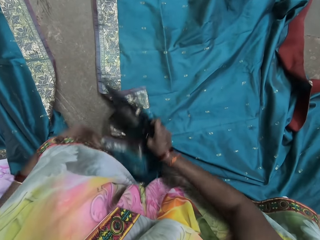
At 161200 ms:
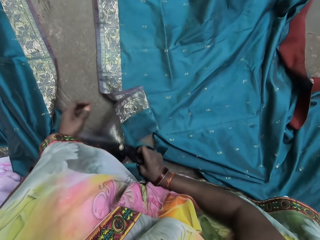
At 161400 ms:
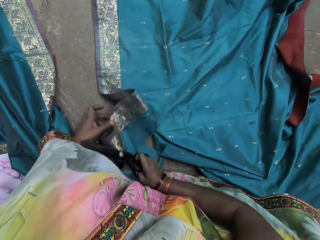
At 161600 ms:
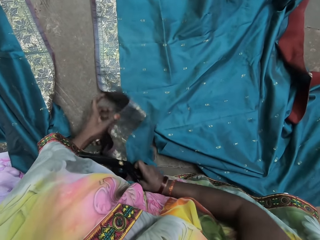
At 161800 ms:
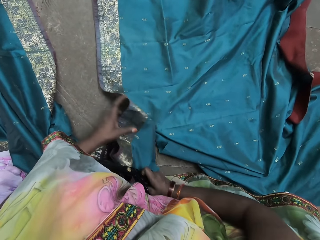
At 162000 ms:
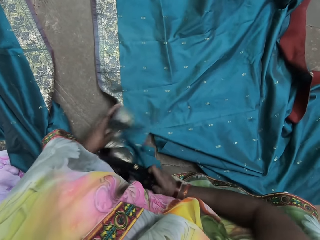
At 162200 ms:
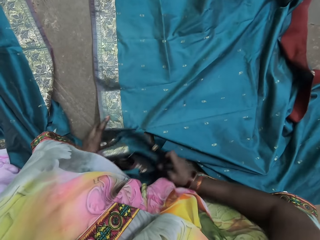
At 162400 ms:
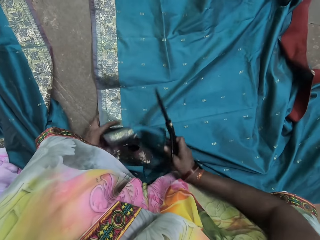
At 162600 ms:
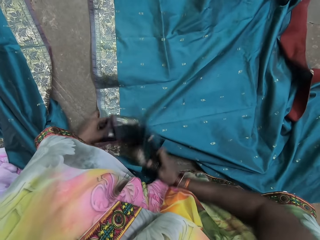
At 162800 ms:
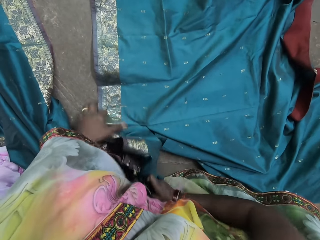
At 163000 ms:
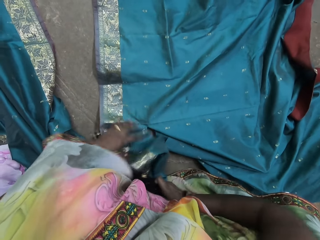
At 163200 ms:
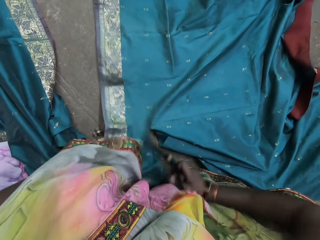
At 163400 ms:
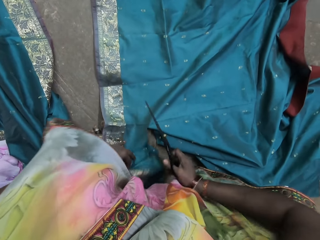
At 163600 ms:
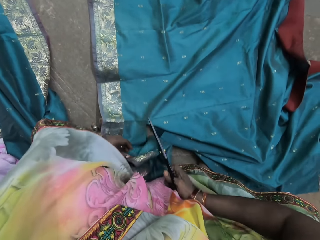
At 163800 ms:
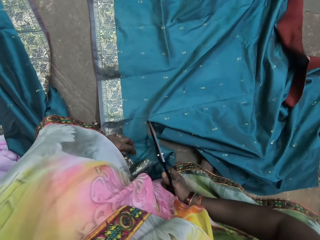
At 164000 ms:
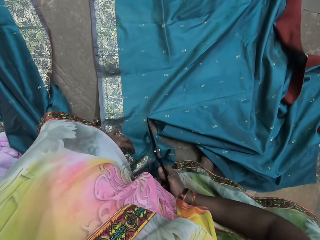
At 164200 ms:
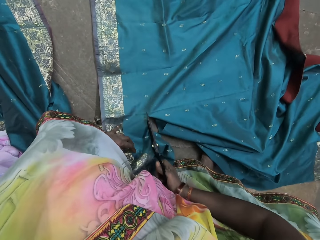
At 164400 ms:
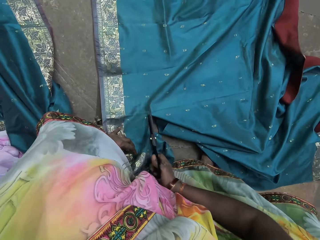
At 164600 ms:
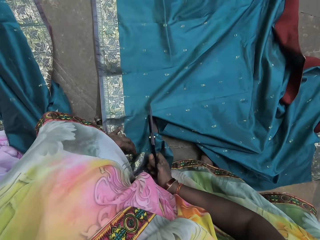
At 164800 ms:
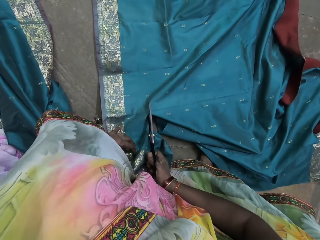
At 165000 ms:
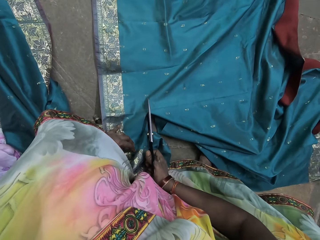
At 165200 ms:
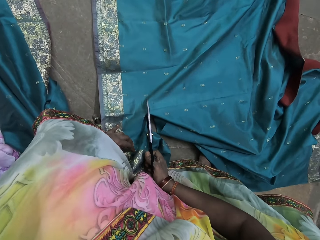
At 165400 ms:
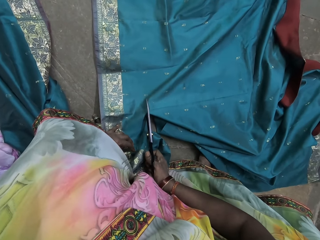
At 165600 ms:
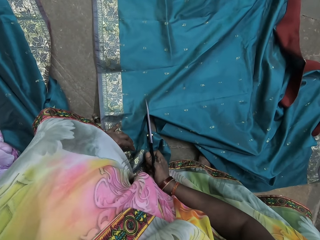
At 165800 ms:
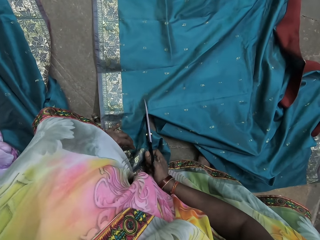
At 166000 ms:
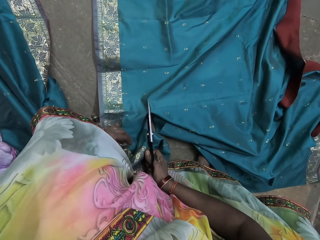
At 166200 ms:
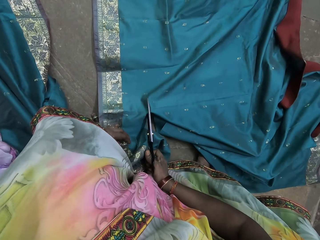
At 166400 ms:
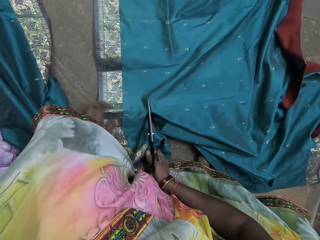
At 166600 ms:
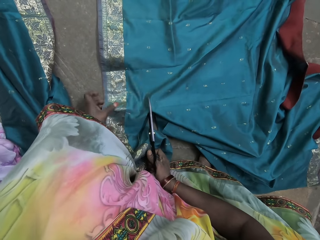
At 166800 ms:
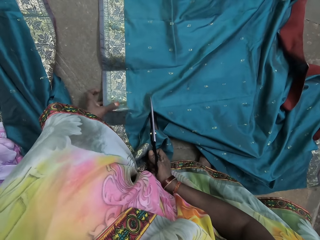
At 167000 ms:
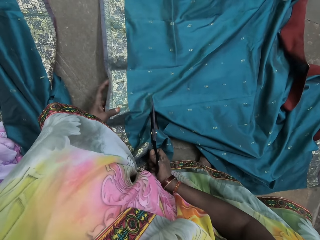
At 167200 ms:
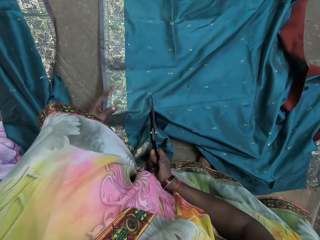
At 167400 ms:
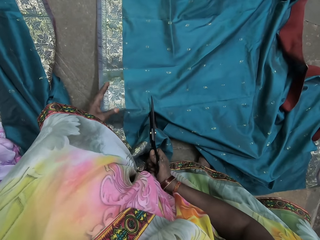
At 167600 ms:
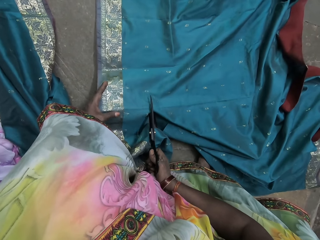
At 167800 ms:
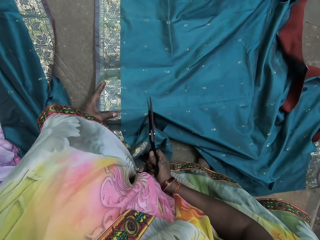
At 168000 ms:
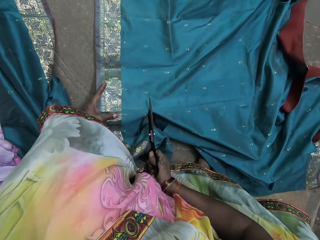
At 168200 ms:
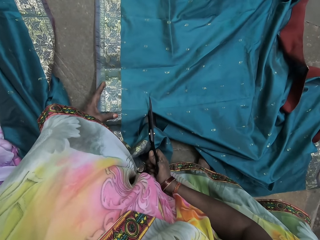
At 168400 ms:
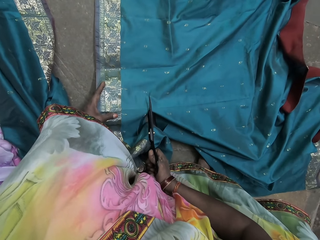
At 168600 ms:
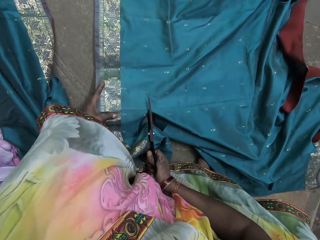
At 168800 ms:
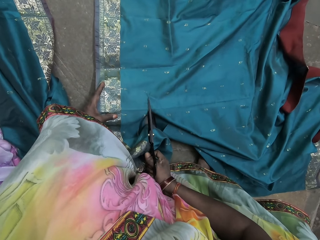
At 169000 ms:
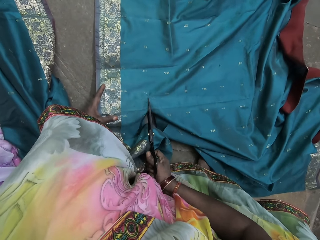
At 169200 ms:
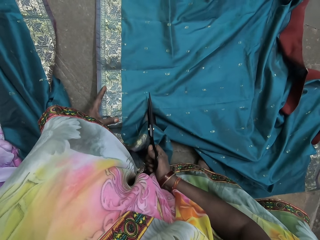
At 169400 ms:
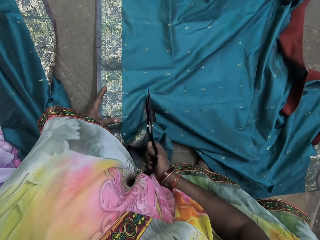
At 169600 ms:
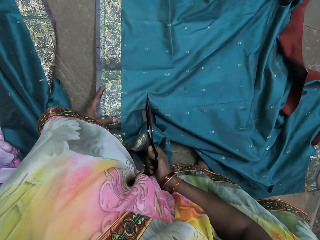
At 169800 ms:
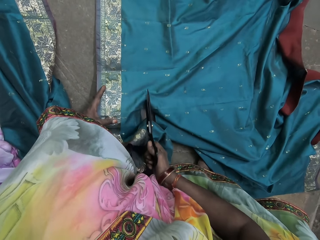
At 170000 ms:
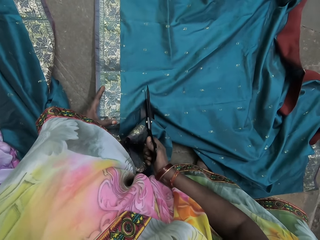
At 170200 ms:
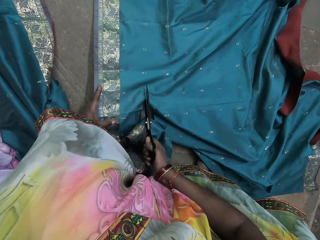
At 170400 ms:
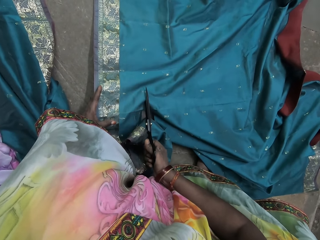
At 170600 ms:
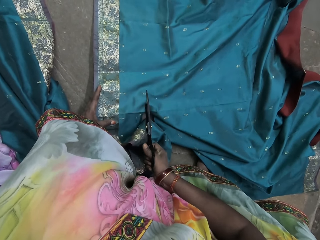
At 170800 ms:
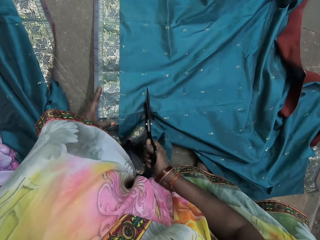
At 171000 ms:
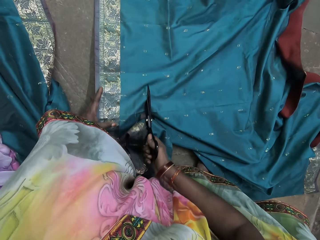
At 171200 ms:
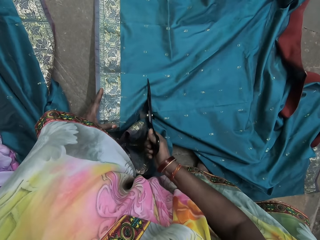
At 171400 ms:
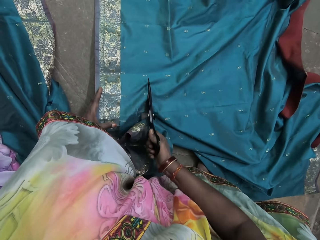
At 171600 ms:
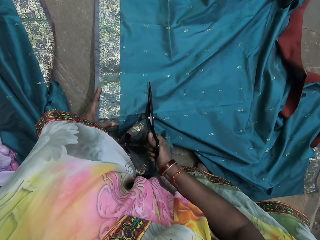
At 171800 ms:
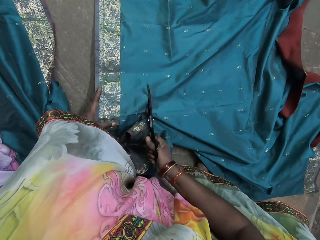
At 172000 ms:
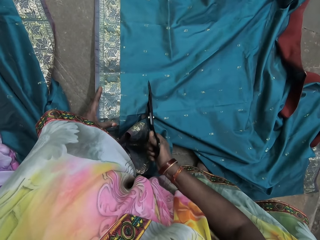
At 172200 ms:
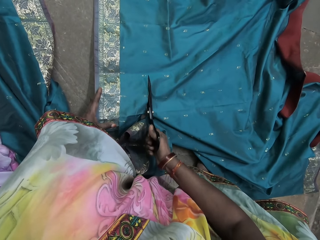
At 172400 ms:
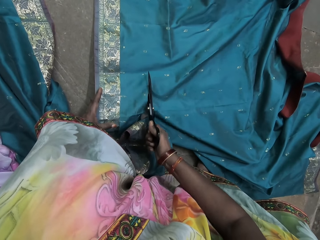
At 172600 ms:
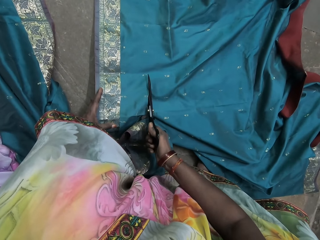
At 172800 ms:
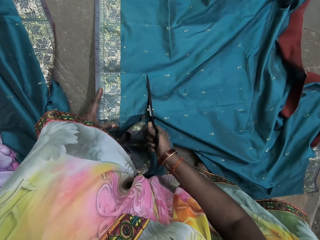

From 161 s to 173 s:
The camera wearer moves the green cloth on the floor with both hands. She cuts the green cloth with the scissors in her right hand. She holds the green cloth with her left hand.

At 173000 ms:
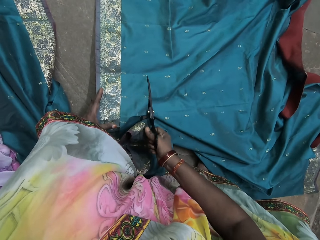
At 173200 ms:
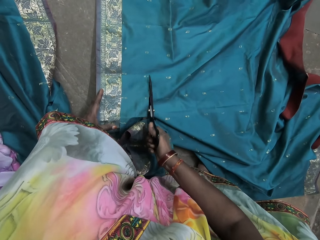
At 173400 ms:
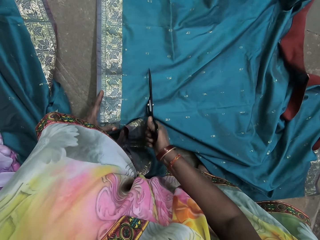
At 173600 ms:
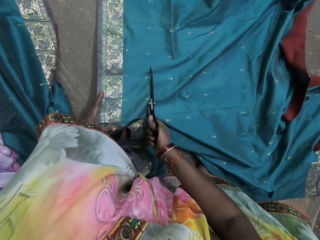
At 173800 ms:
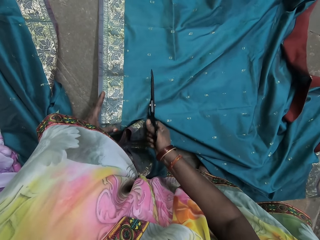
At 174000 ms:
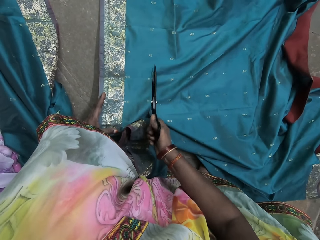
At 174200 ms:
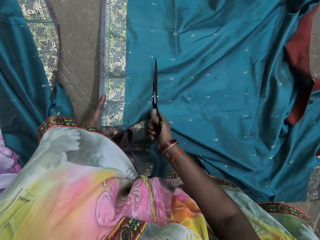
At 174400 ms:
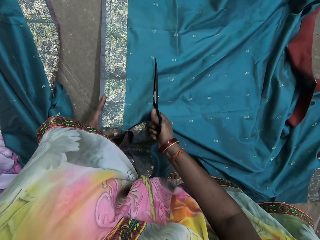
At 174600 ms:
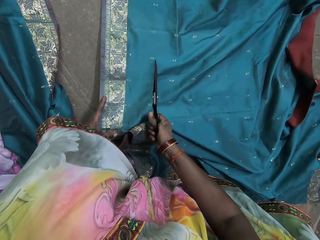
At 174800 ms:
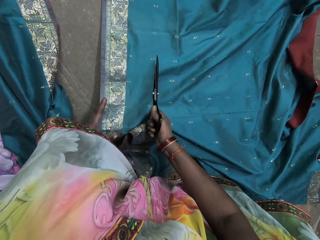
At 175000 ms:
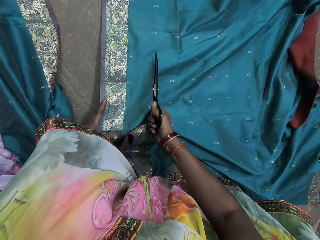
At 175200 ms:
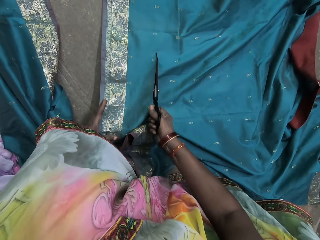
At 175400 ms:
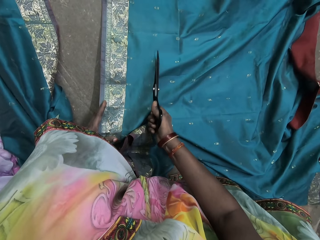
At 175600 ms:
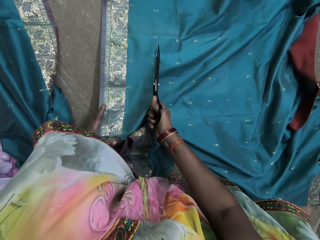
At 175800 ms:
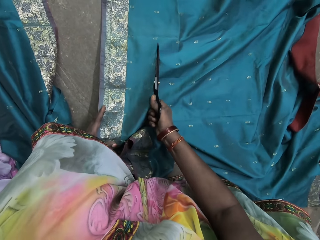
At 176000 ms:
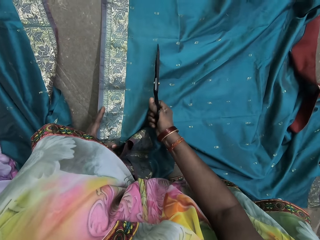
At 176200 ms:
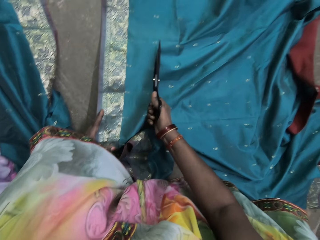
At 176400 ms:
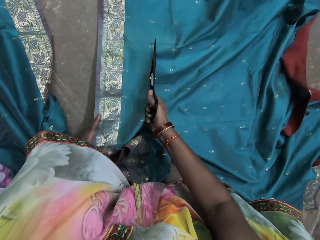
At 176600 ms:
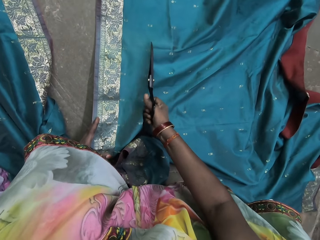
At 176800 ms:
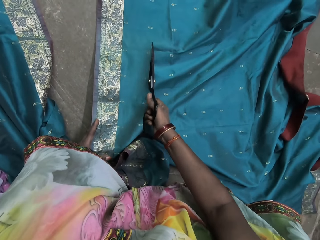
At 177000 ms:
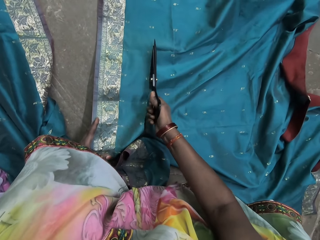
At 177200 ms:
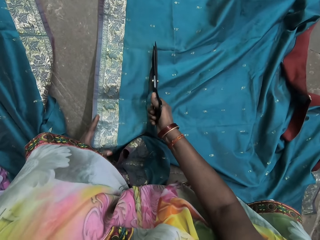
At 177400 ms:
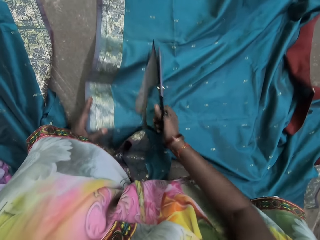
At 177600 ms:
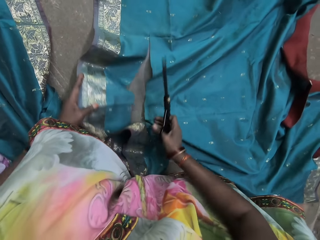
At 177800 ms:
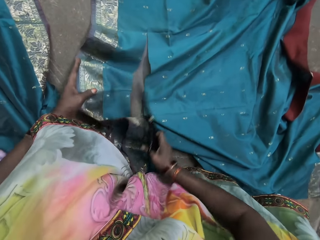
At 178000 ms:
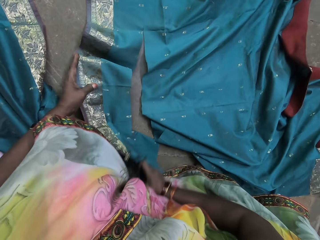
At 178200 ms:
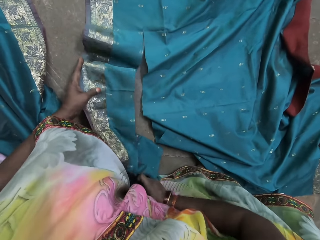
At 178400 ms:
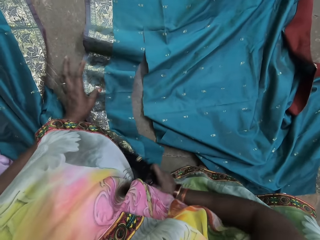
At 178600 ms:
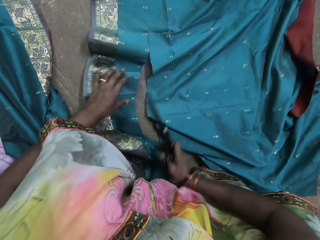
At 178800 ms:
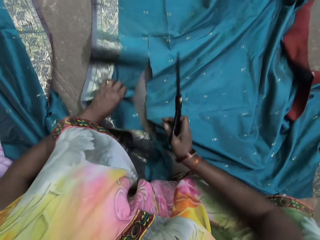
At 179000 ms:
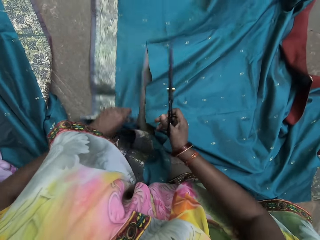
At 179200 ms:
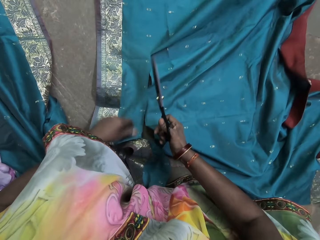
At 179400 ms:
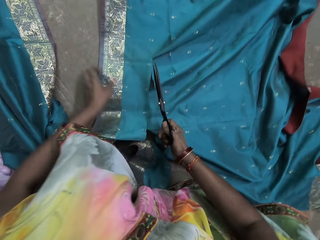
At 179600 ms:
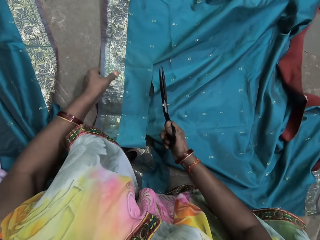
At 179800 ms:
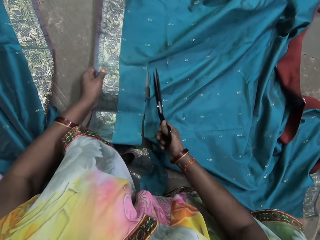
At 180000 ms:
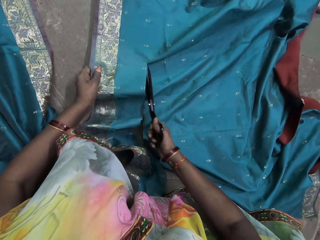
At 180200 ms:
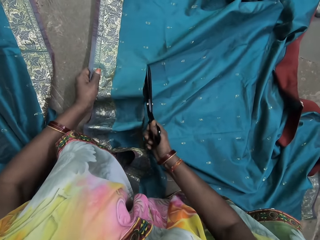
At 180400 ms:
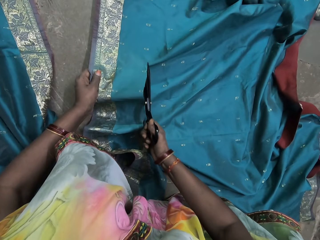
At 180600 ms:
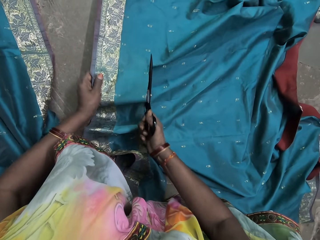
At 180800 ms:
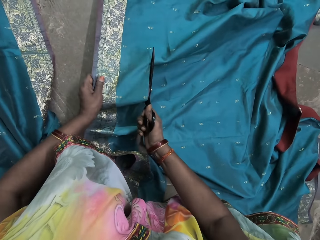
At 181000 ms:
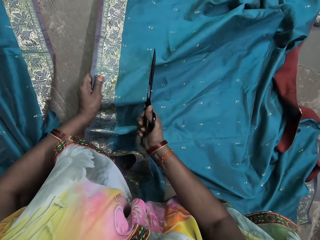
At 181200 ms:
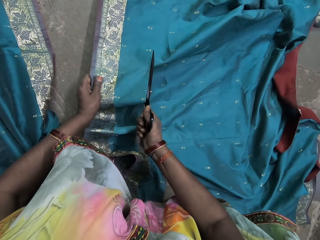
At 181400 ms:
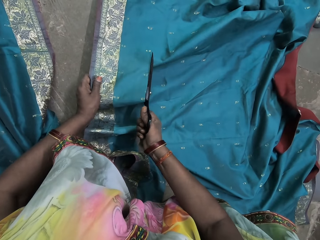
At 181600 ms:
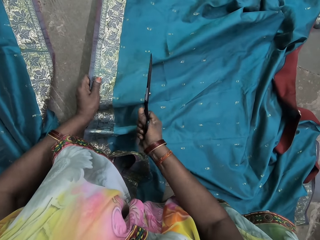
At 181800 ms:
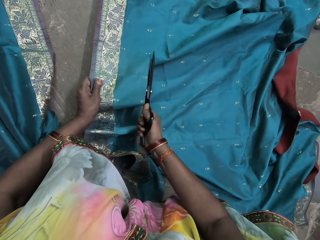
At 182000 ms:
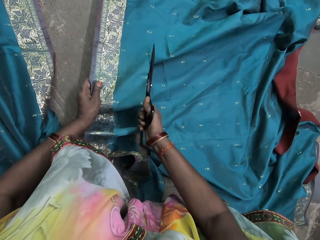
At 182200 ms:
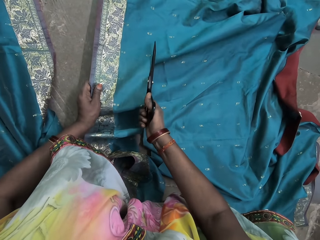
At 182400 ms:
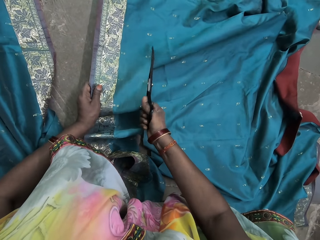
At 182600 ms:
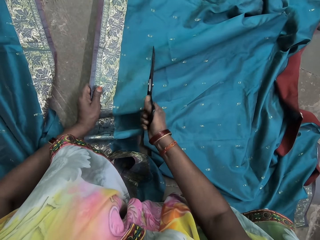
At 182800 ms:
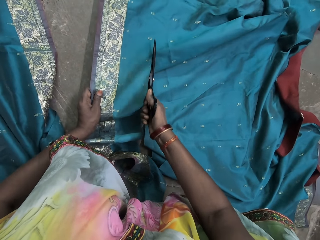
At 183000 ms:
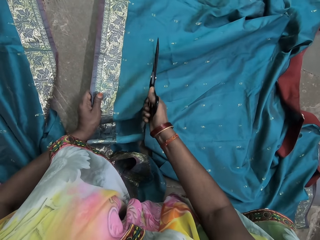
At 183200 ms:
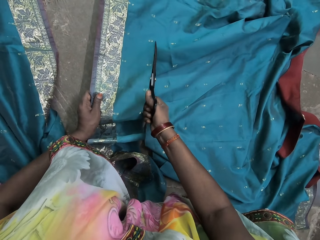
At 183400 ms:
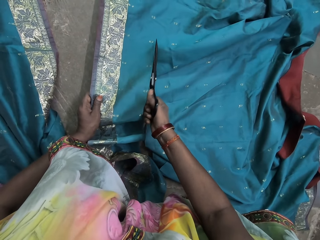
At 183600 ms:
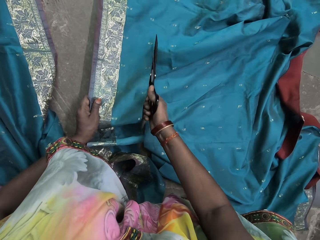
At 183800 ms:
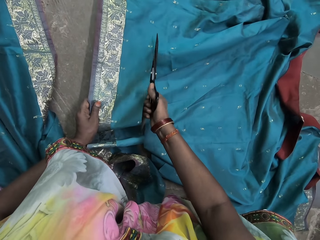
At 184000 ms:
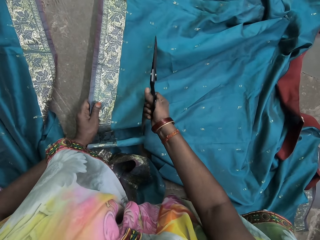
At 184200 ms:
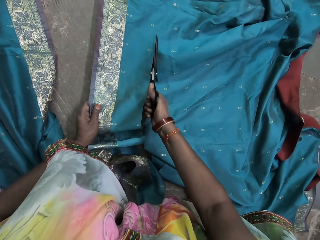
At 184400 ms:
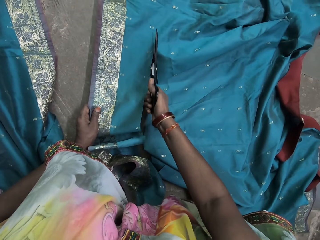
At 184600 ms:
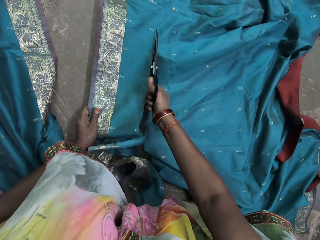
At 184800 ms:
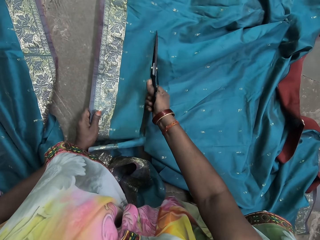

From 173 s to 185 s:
The camera wearer moves the green cloth on the floor with both hands. She moves the green cloth on the floor with her left hand. She holds the green cloth with her left hand. She cuts the green cloth with the scissors in her right hand.
